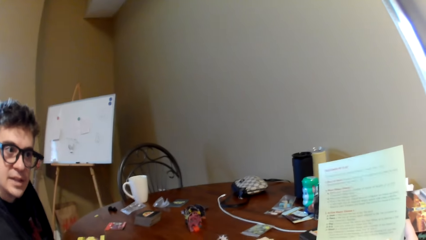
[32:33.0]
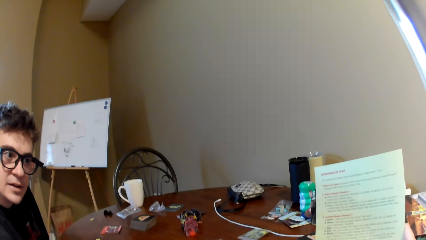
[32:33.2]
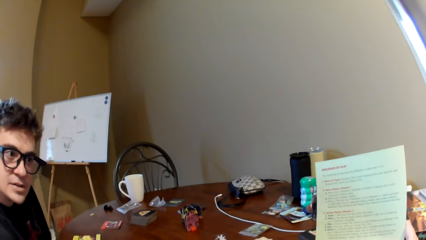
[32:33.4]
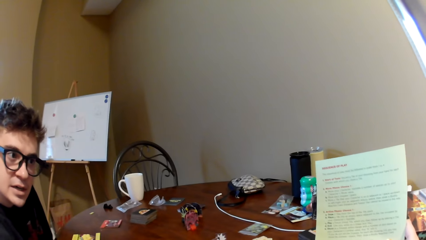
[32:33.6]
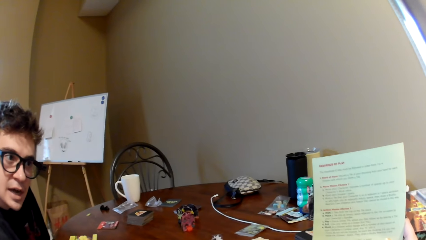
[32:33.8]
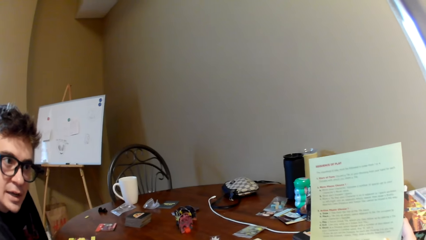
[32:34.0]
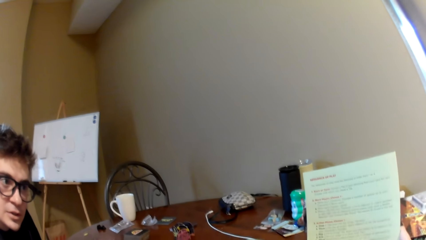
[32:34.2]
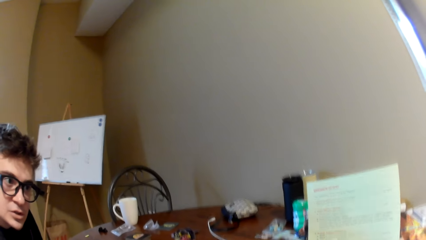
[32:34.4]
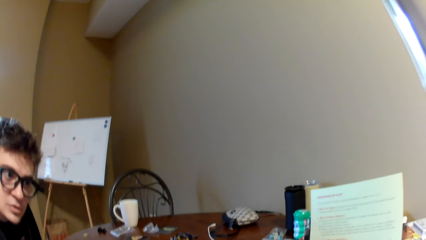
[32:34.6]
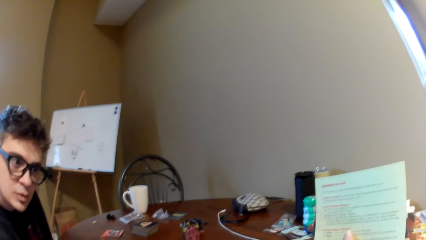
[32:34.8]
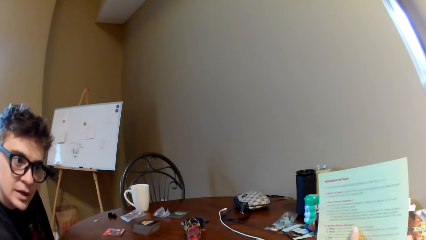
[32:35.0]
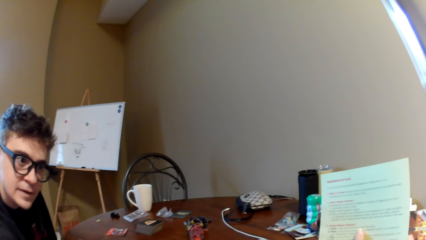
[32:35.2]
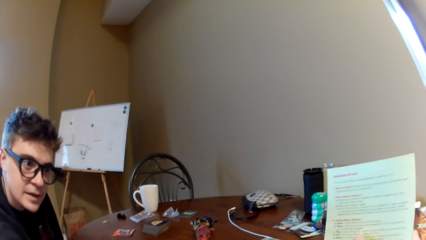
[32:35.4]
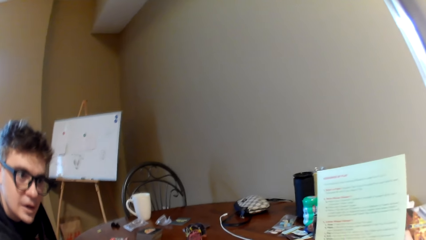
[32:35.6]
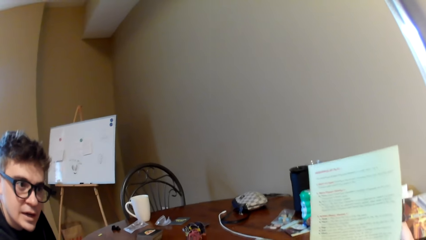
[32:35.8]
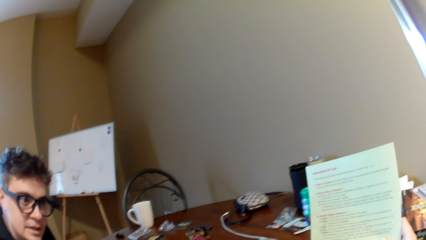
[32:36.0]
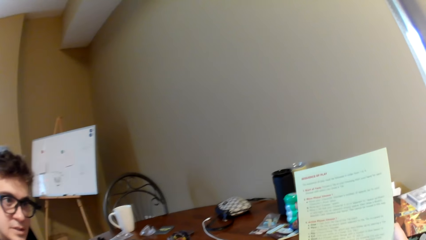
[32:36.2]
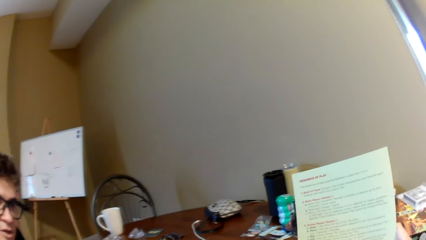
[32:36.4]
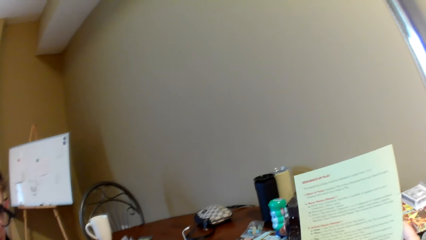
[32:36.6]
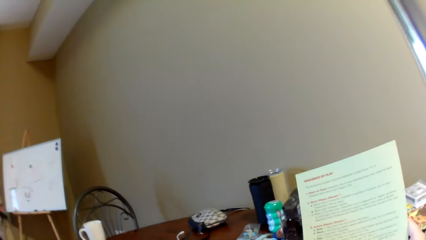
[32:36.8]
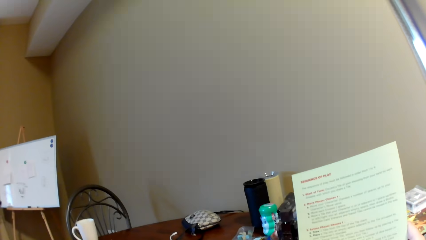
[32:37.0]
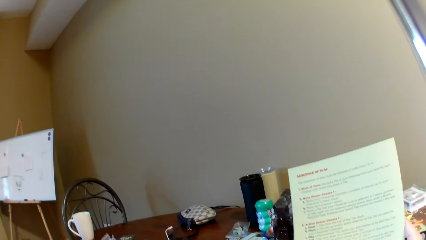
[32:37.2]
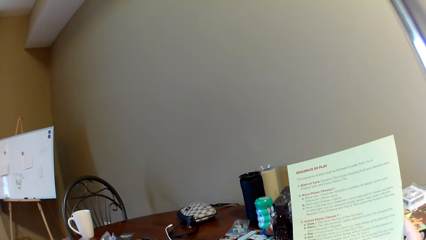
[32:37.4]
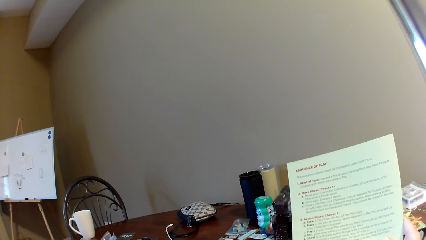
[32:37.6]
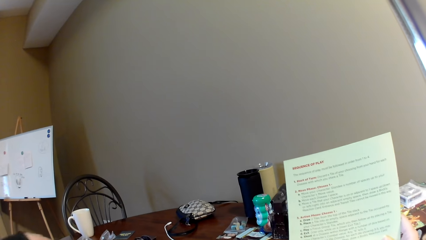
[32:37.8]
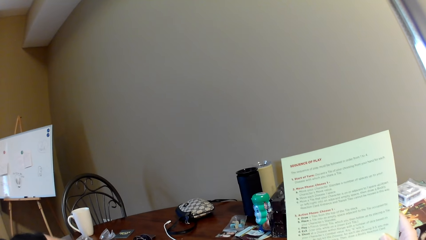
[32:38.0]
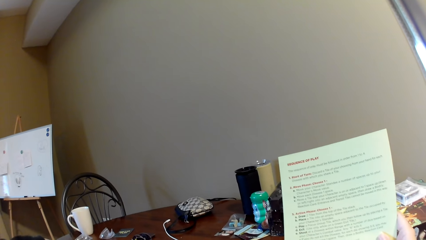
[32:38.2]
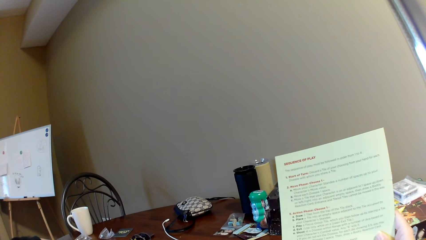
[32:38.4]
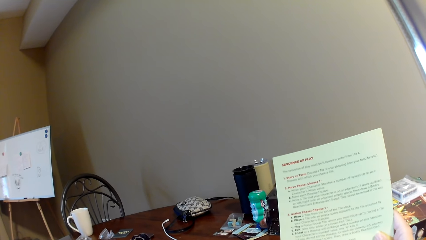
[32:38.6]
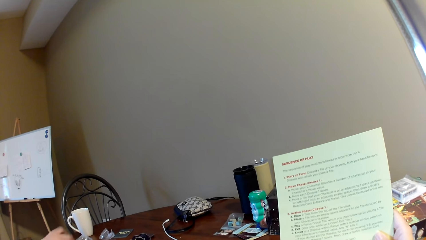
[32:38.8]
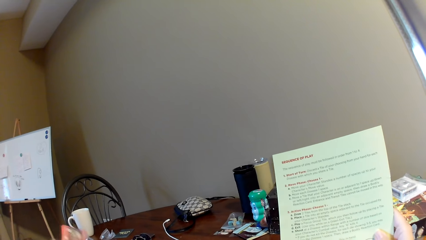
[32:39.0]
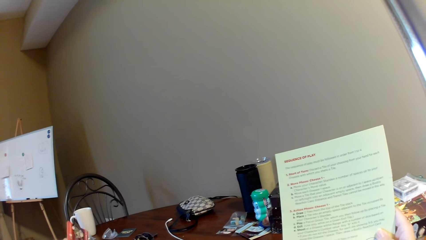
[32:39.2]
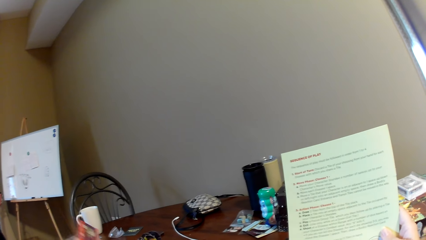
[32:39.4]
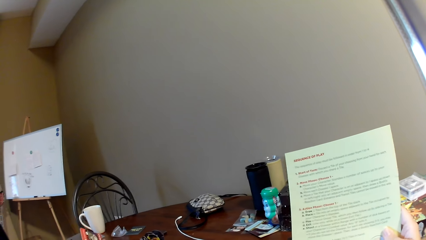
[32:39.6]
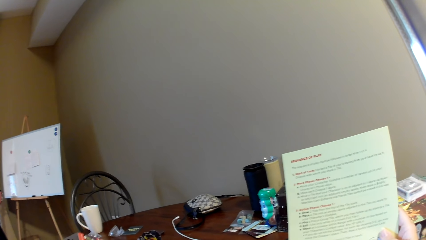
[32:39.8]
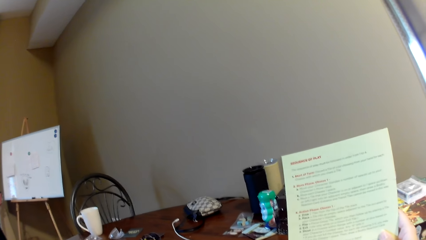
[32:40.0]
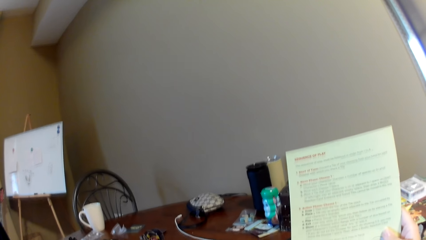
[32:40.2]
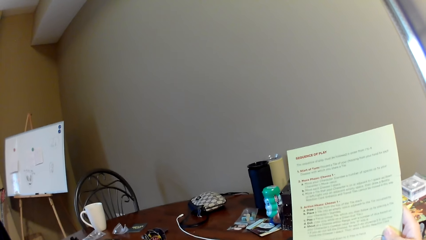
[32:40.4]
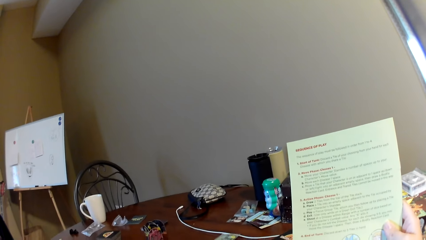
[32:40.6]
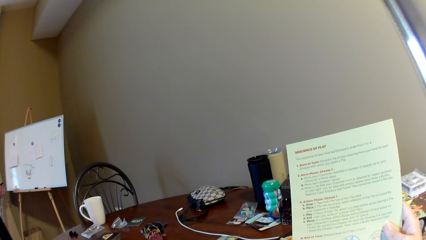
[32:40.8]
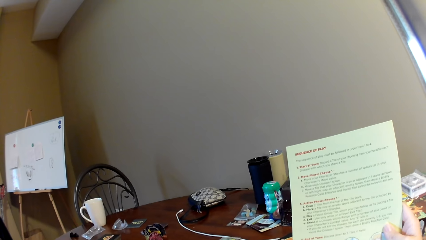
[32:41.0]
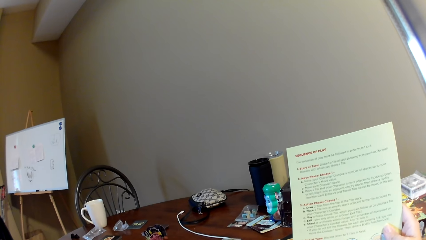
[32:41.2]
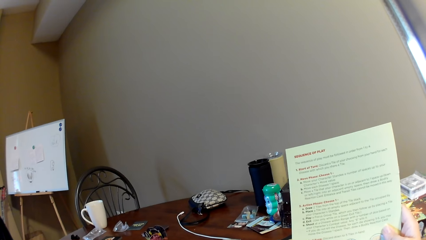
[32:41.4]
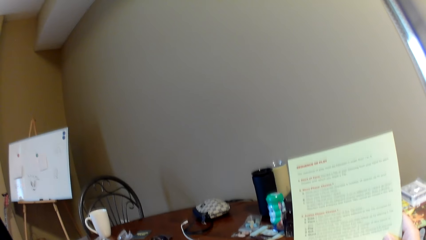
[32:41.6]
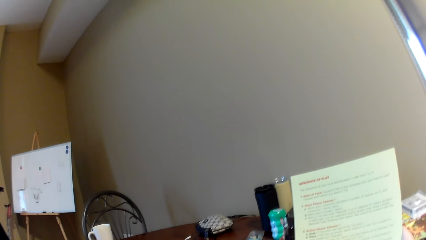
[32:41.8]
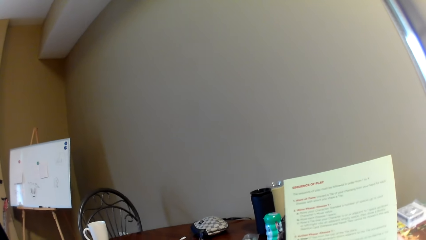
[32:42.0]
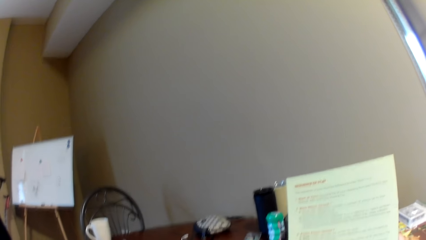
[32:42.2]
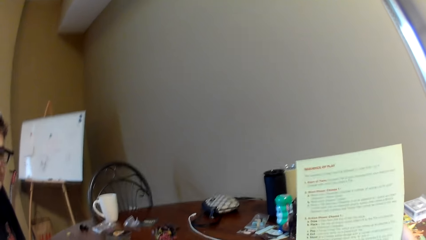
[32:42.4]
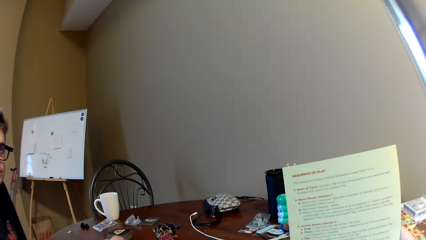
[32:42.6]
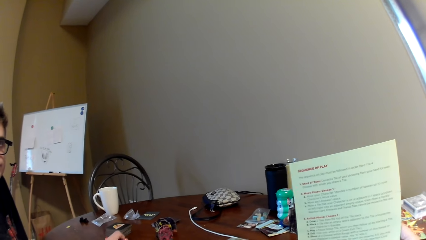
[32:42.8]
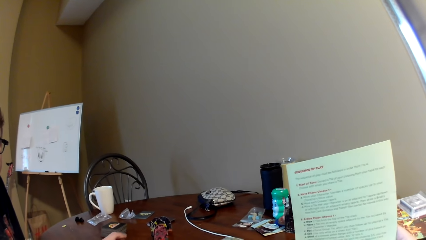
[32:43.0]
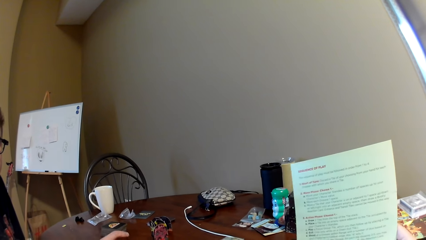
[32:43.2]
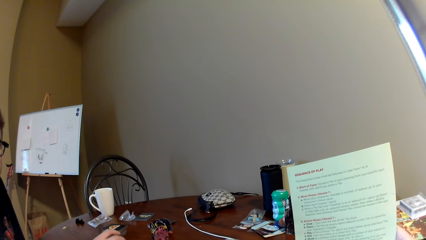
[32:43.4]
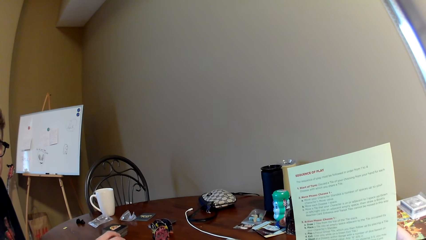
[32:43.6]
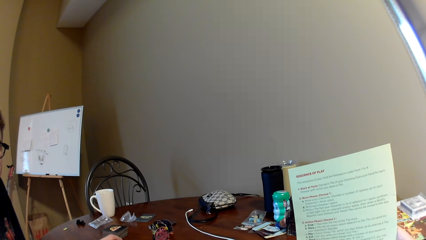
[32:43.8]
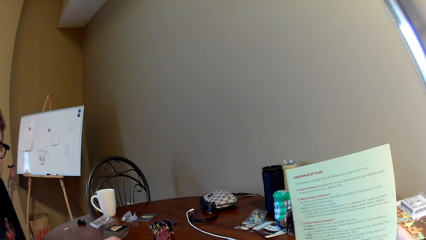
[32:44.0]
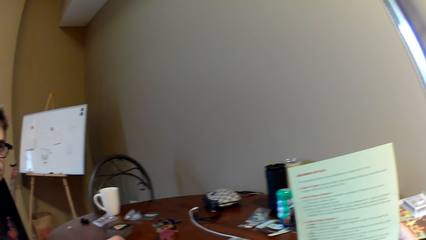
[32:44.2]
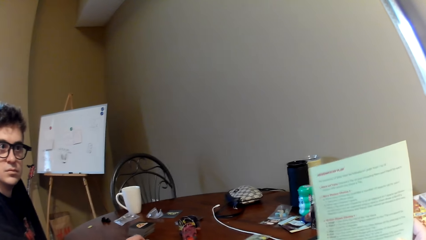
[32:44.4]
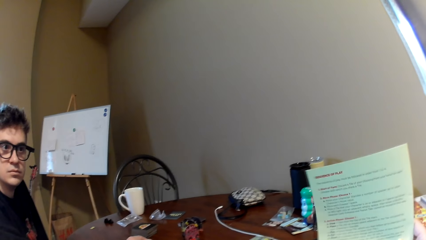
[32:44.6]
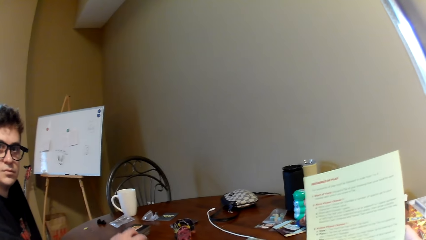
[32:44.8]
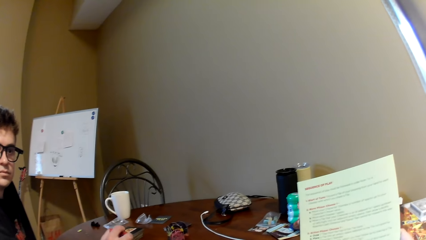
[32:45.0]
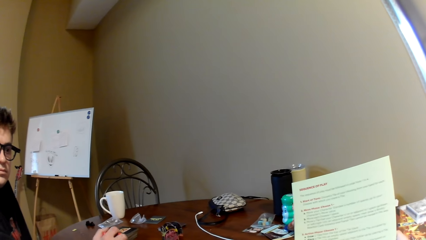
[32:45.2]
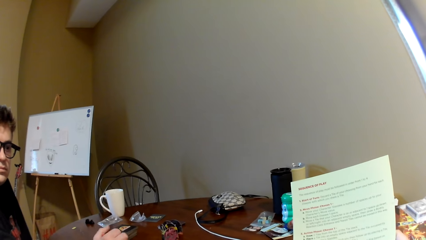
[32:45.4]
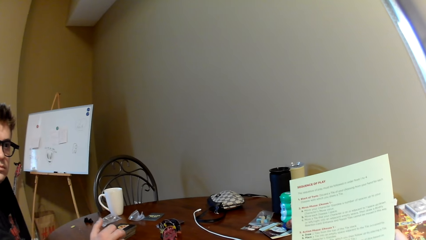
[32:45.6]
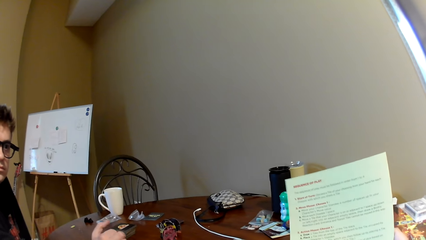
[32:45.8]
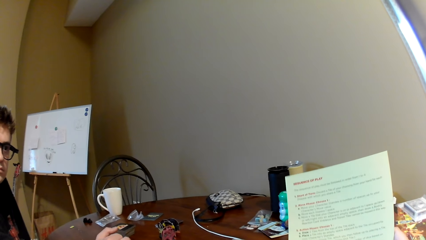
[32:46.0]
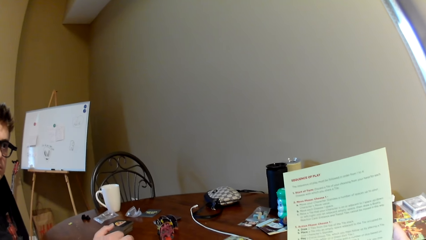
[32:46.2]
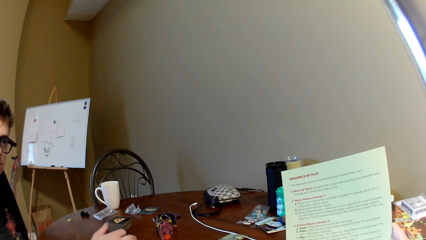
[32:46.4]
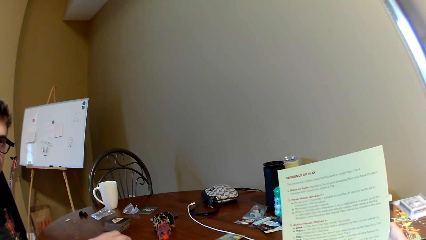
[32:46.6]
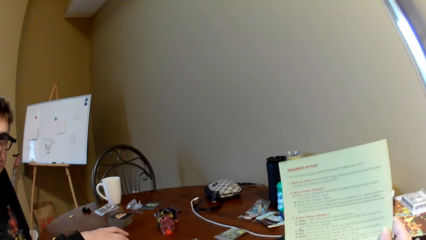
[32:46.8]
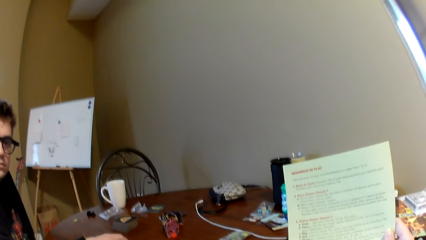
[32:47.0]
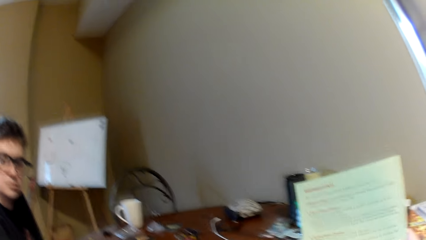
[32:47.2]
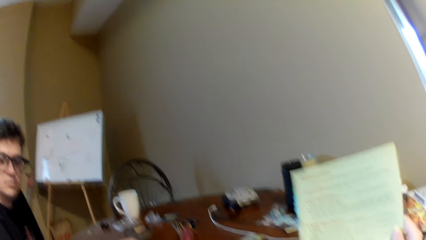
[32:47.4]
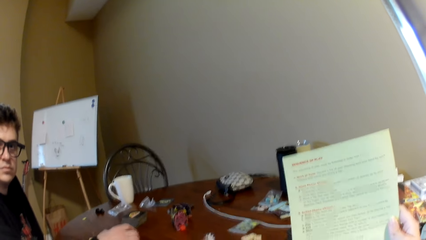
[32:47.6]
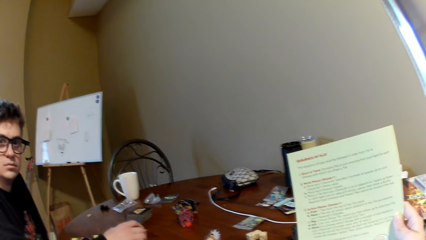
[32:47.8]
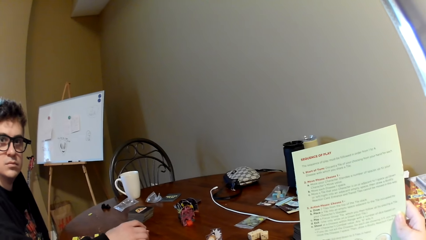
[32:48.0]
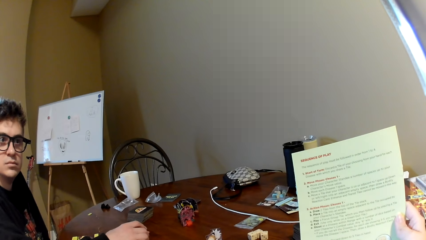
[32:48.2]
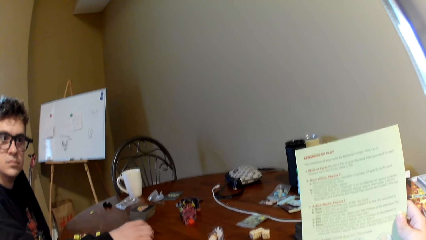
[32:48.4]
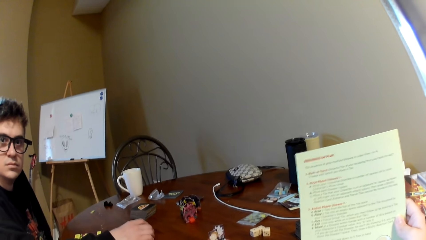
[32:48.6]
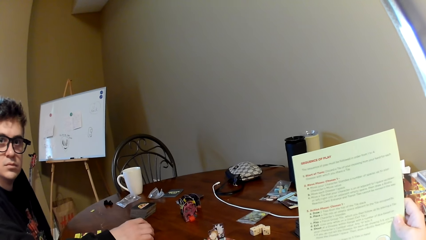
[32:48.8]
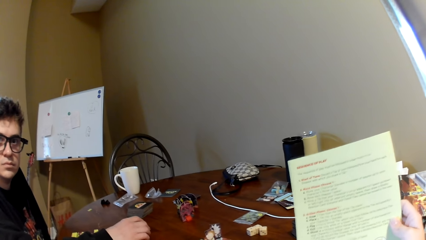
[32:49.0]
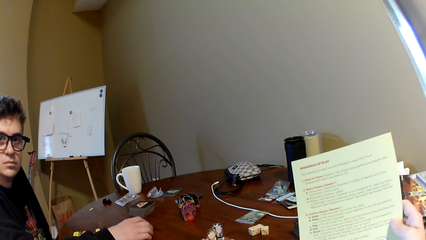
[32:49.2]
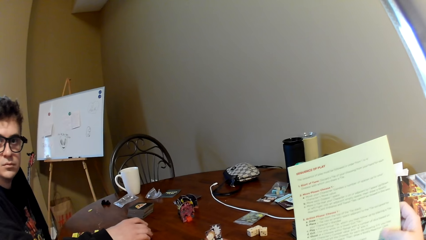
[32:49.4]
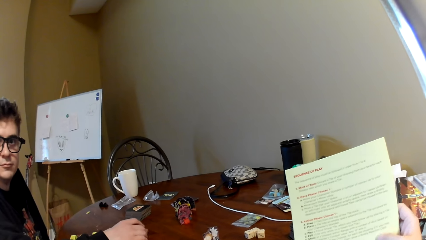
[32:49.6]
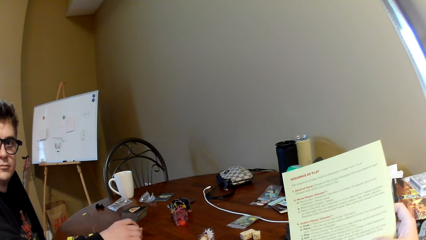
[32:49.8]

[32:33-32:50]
A man reads the magazine. The camera wearer reads the magazine. The man holds the card. He moves his hand on the table.
